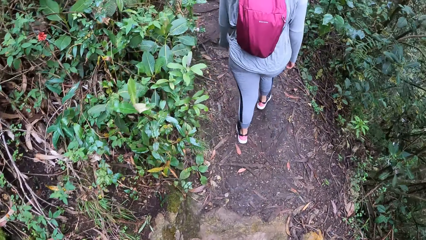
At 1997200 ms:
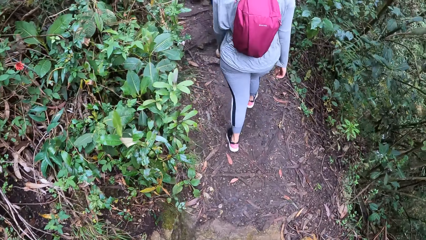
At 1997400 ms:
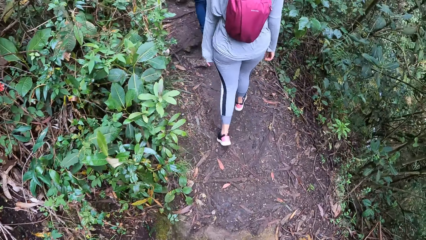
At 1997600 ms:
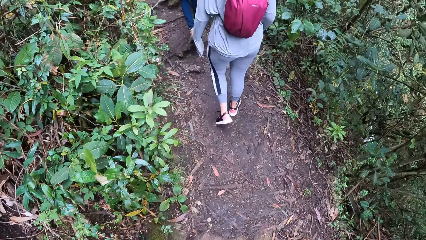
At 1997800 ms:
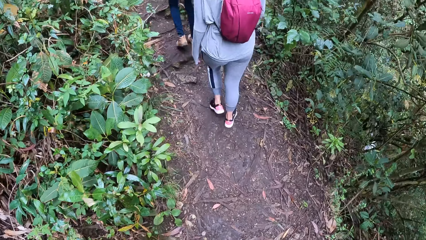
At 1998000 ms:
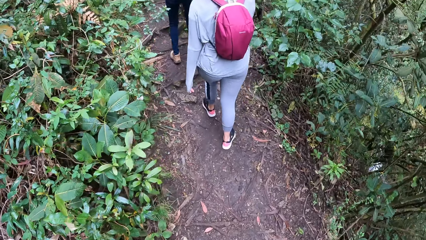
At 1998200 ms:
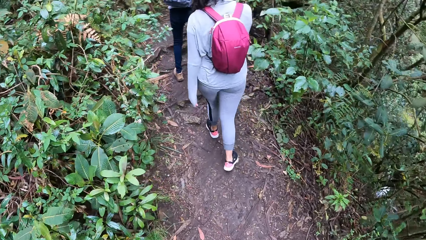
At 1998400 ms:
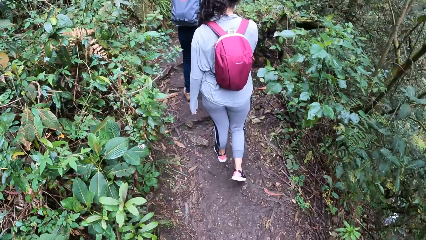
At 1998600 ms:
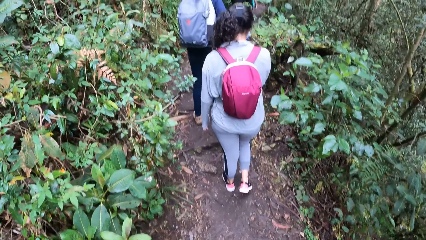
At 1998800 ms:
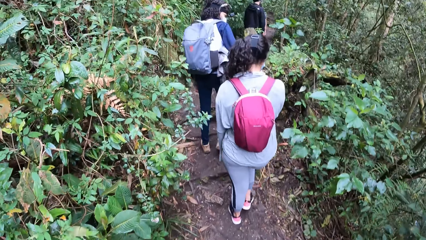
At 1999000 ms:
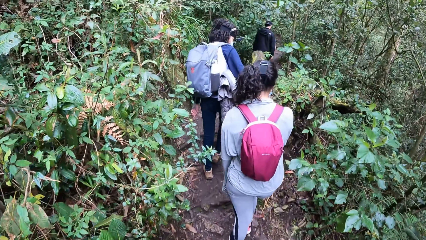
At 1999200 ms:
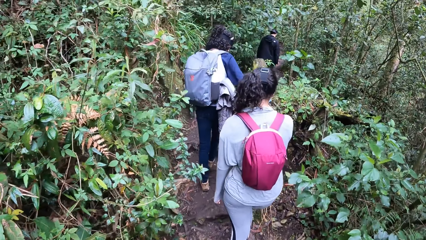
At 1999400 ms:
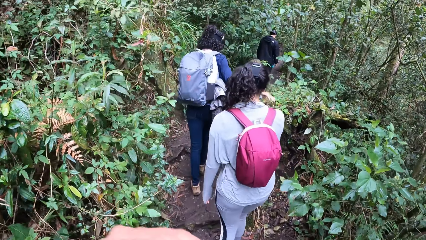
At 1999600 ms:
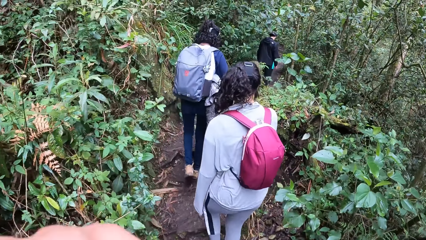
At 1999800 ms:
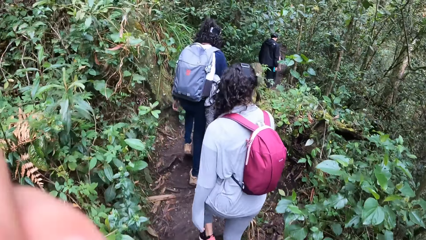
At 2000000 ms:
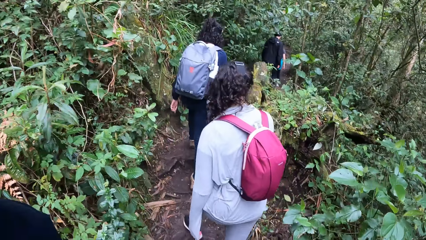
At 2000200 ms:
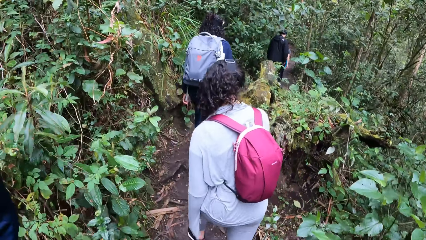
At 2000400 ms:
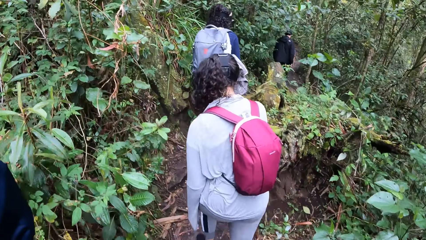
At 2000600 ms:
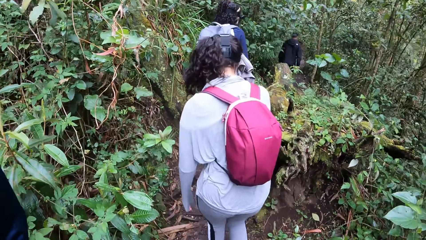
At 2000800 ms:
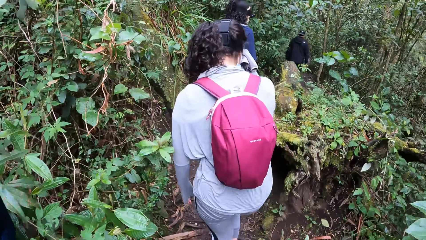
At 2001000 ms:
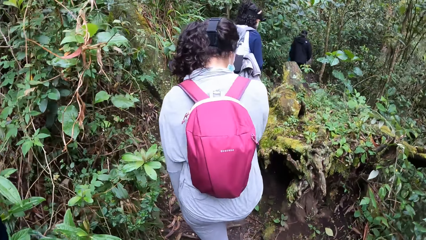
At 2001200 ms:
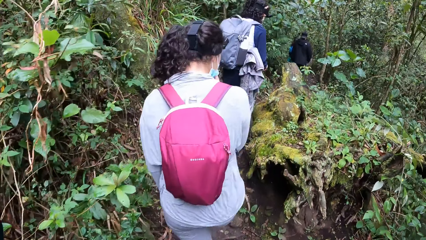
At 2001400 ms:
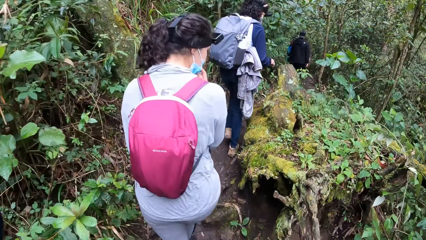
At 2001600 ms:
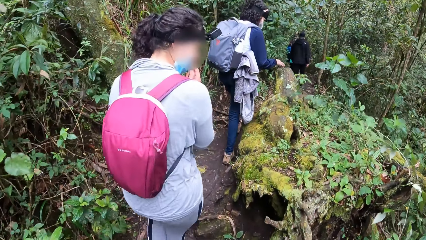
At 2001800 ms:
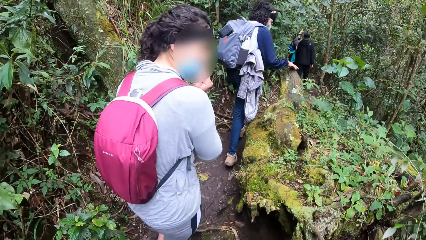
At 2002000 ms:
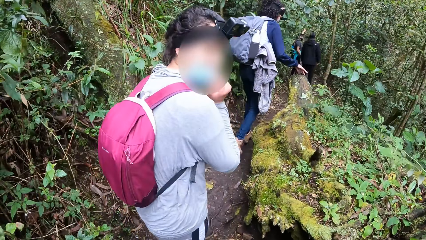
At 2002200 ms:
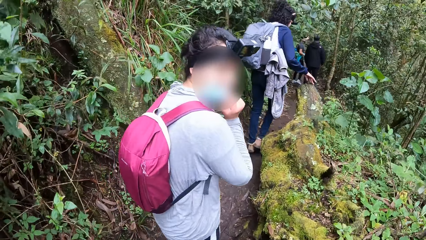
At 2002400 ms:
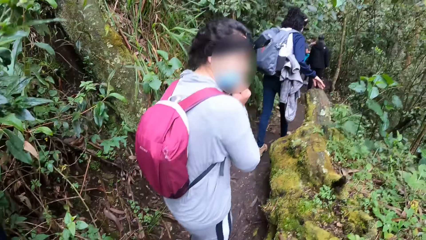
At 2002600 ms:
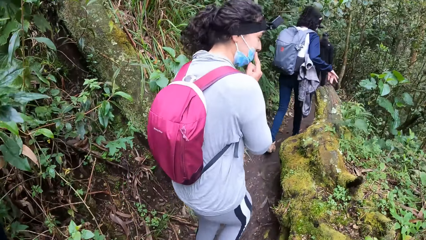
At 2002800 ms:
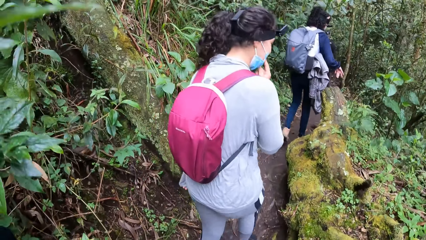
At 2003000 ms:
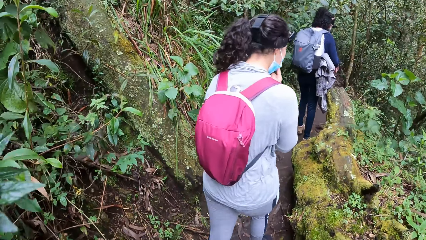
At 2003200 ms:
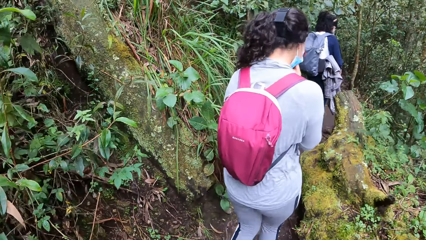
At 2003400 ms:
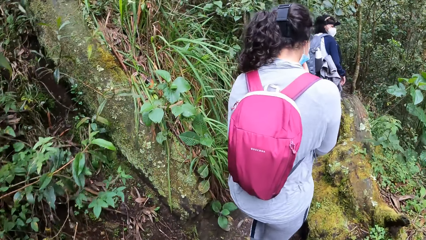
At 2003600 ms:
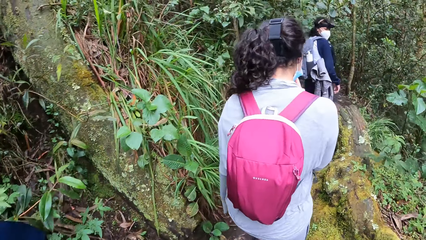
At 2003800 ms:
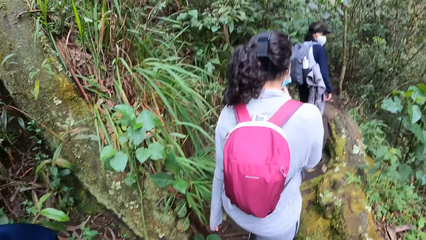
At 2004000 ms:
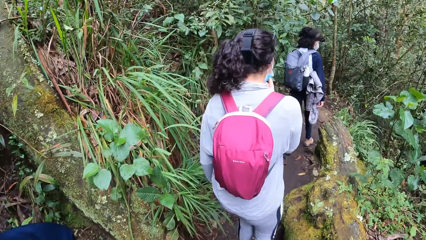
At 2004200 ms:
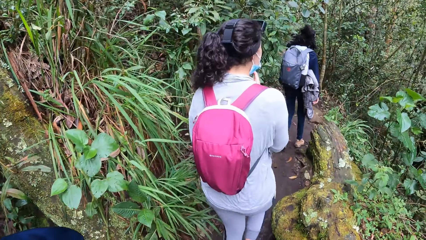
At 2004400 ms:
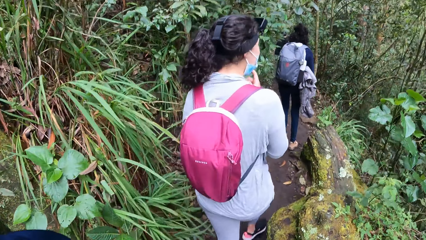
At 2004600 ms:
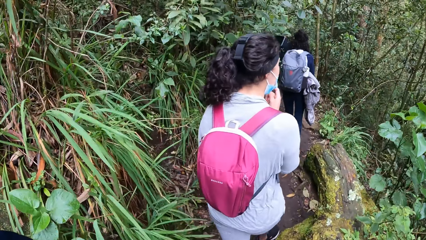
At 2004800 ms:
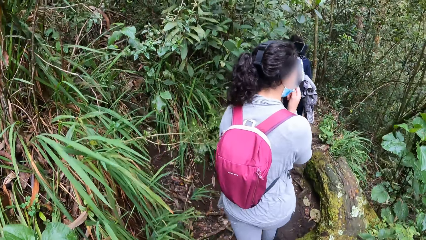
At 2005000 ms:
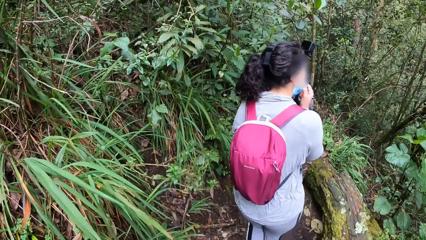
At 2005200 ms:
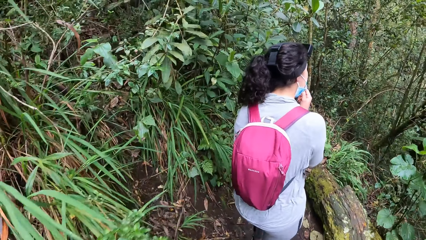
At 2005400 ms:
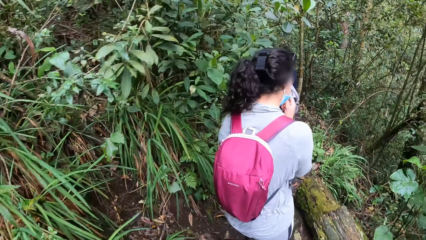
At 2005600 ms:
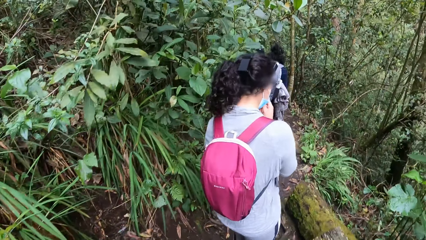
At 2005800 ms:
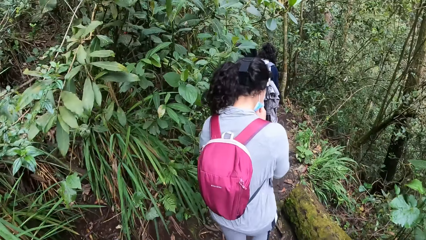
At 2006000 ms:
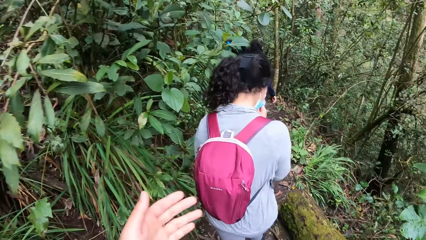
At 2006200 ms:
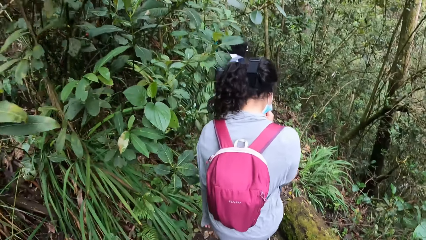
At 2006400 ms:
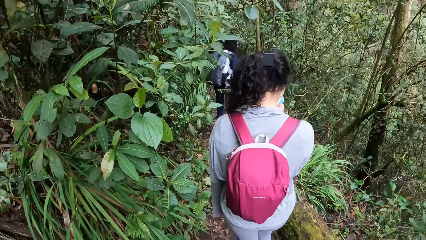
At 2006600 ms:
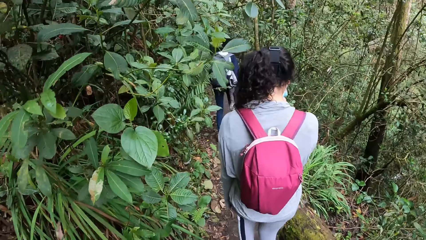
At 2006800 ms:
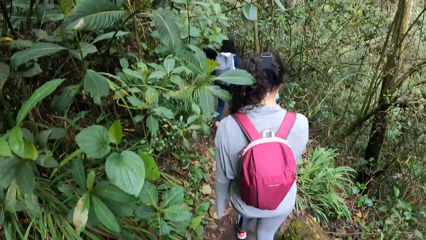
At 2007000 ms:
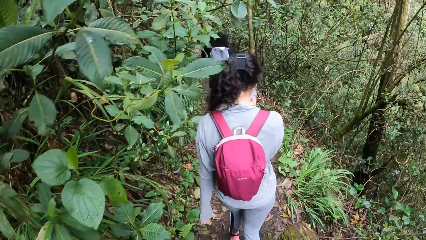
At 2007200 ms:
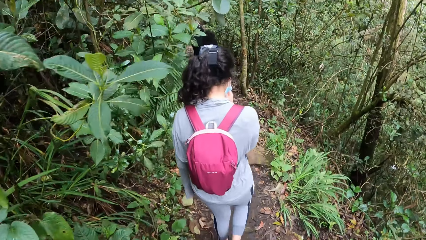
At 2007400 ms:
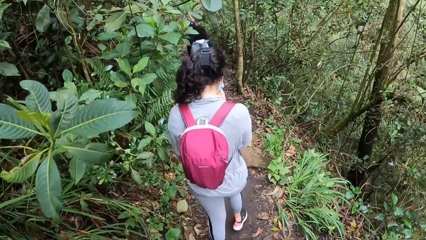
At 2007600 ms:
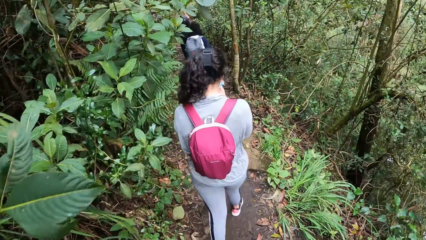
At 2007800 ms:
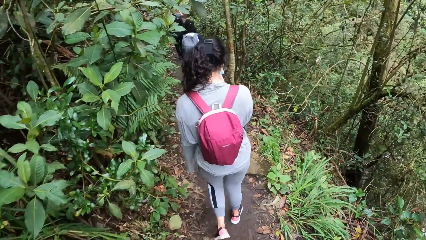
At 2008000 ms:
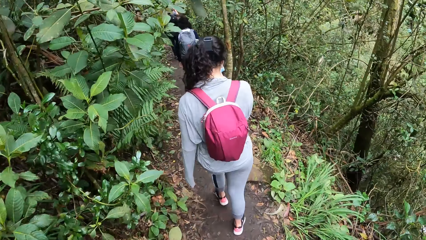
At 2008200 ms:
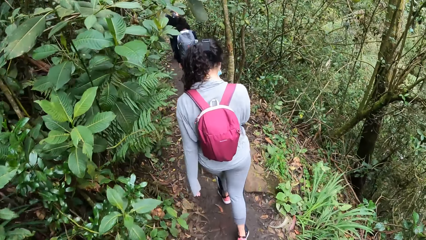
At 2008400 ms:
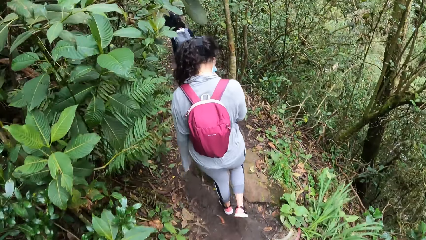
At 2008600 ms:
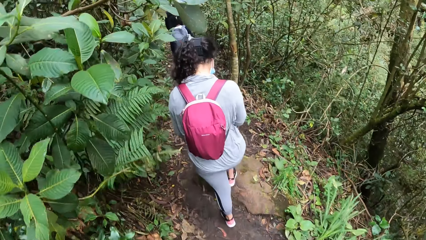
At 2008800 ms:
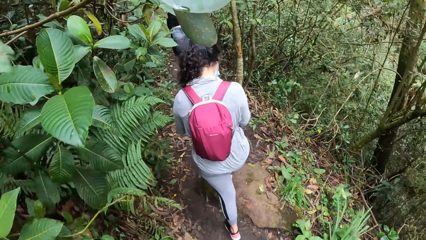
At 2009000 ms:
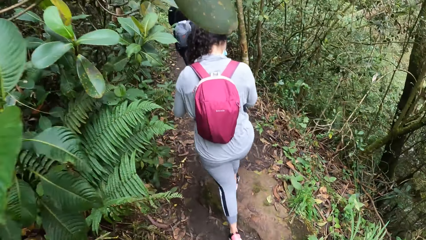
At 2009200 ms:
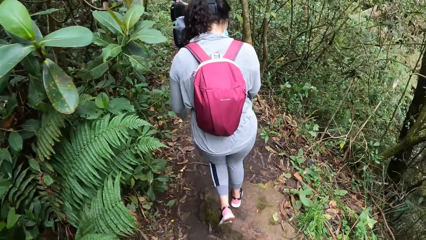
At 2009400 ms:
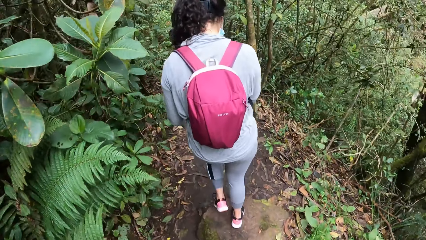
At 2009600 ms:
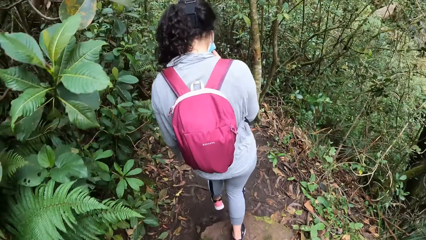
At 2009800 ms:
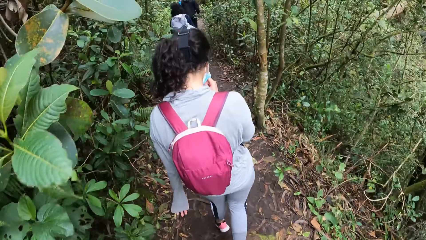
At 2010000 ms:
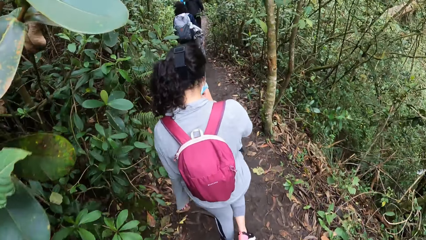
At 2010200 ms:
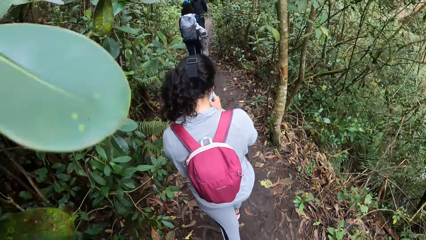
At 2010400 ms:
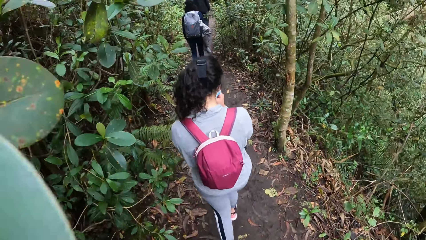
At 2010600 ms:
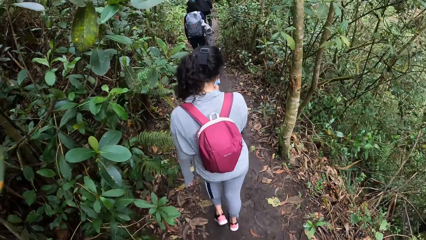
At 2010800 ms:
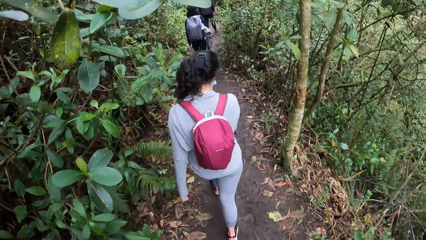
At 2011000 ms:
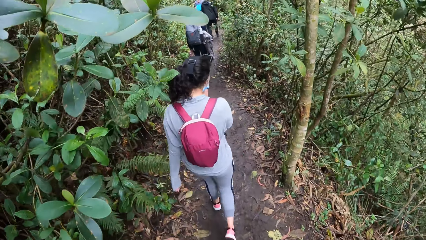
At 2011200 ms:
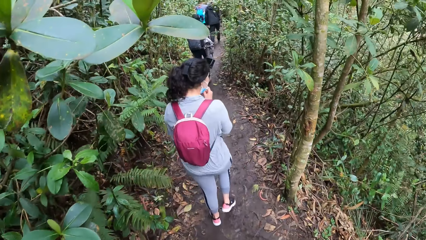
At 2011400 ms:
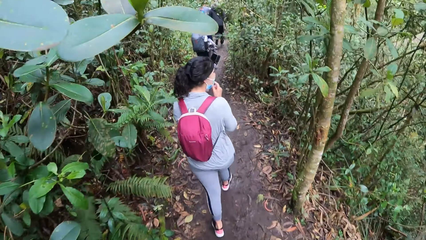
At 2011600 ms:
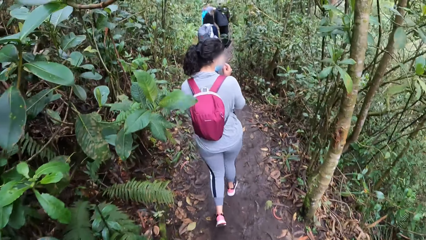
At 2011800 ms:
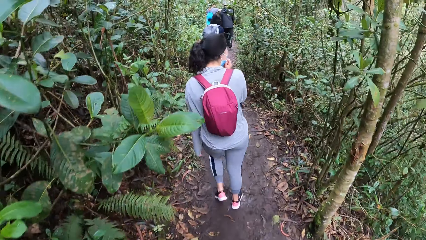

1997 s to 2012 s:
The woman fixes the mask. The woman places her right hand on her mouth. A man touches a rock with his right hand. The woman gesticulates with her head.
